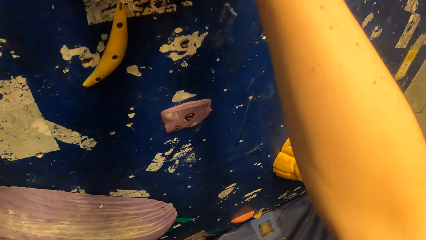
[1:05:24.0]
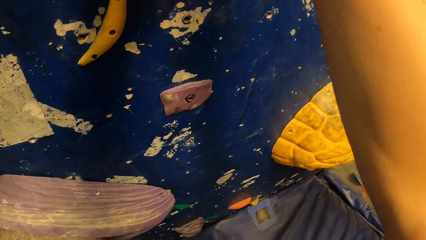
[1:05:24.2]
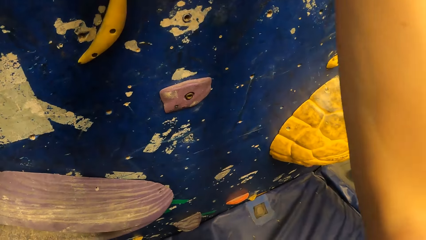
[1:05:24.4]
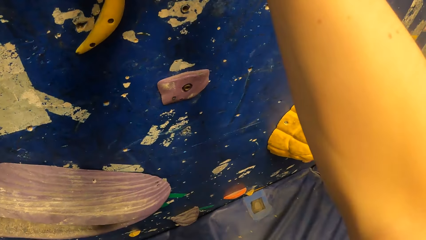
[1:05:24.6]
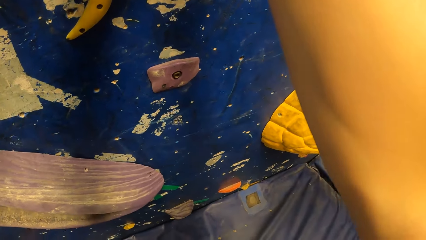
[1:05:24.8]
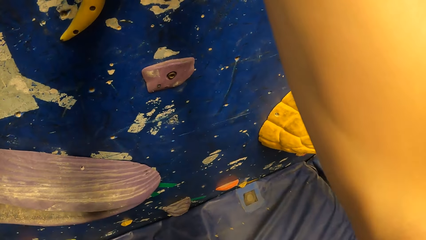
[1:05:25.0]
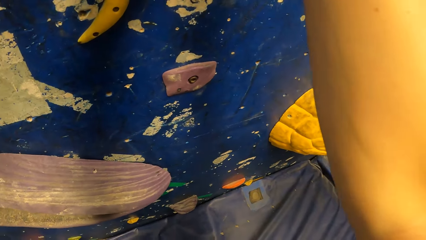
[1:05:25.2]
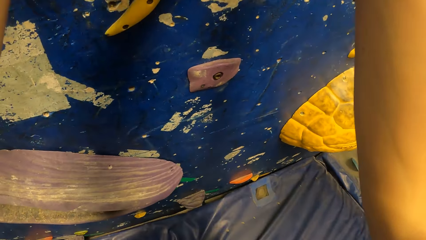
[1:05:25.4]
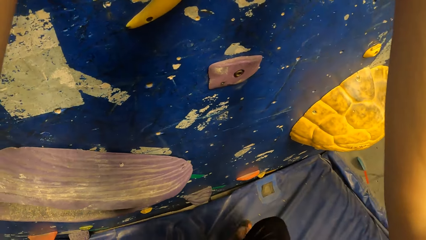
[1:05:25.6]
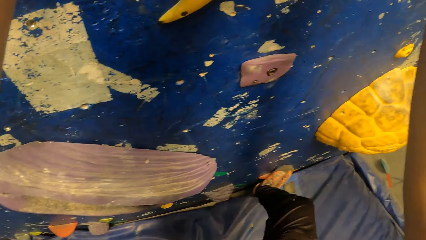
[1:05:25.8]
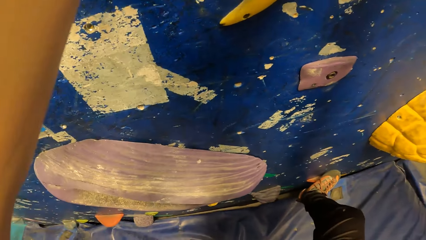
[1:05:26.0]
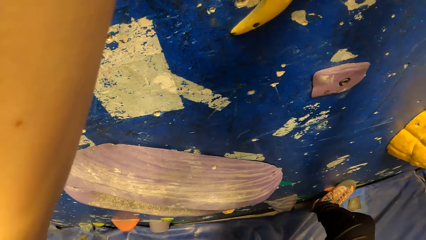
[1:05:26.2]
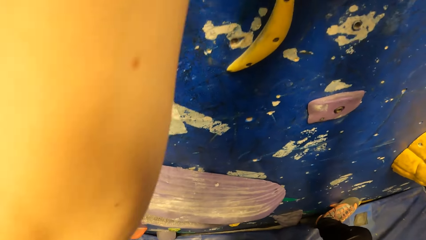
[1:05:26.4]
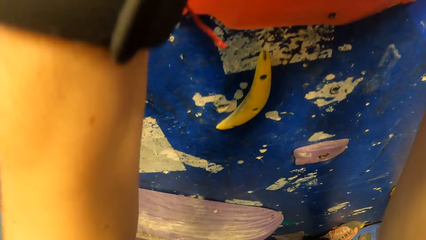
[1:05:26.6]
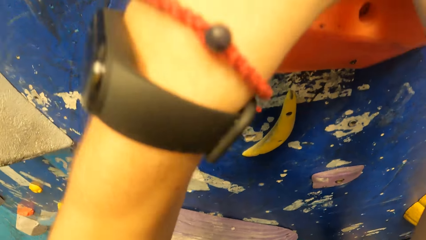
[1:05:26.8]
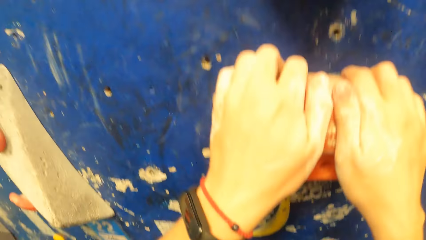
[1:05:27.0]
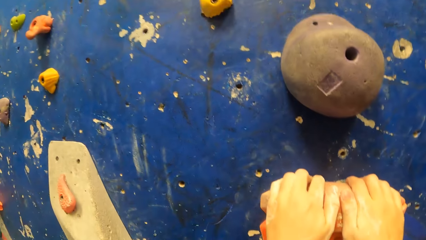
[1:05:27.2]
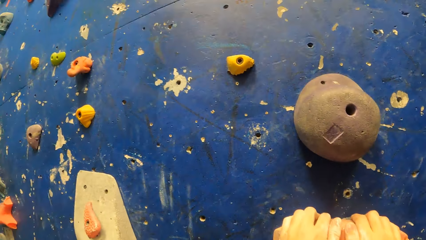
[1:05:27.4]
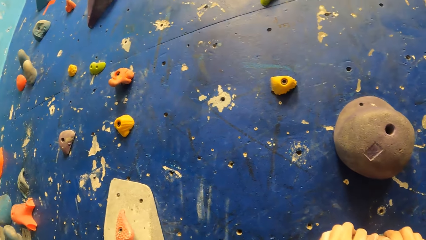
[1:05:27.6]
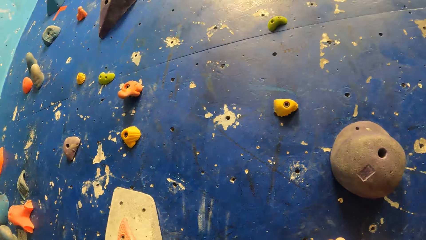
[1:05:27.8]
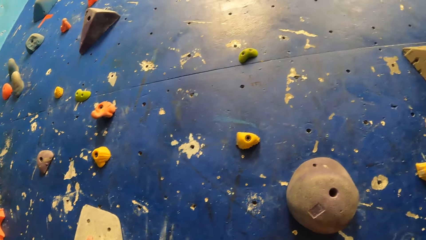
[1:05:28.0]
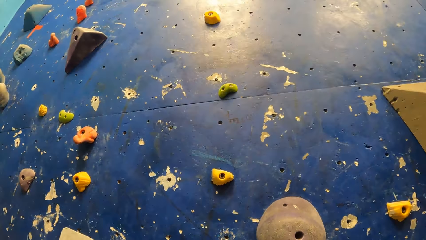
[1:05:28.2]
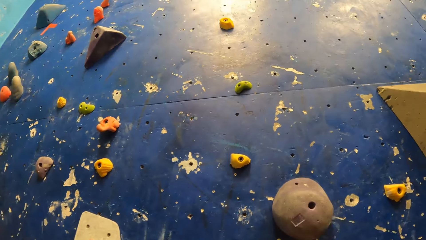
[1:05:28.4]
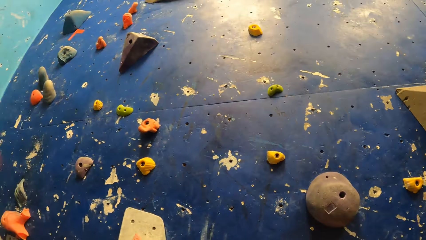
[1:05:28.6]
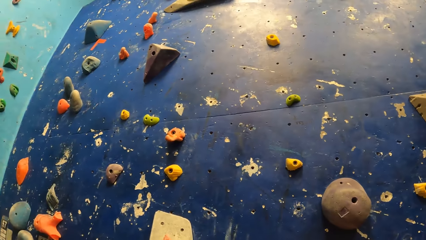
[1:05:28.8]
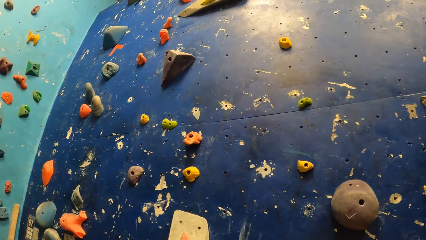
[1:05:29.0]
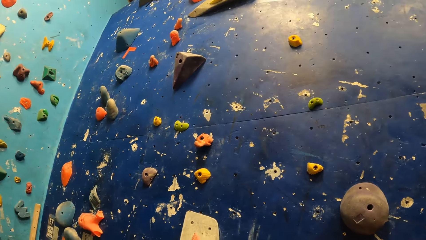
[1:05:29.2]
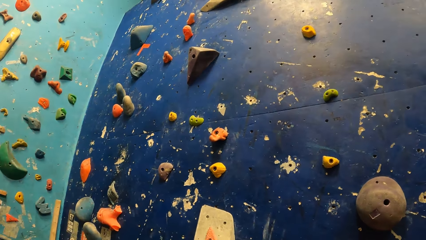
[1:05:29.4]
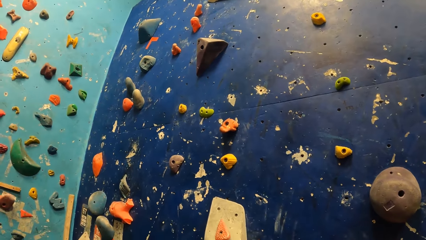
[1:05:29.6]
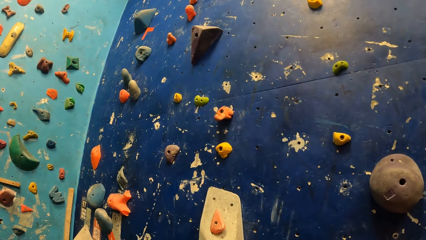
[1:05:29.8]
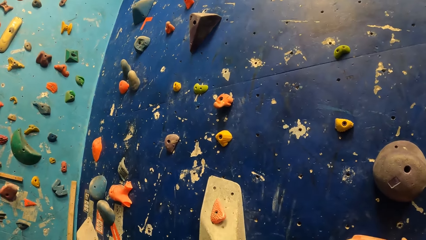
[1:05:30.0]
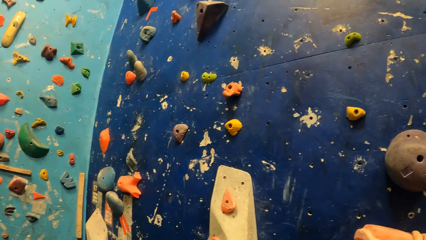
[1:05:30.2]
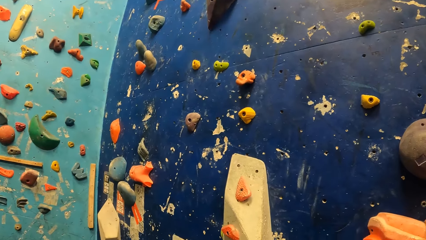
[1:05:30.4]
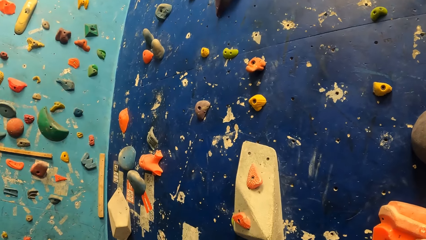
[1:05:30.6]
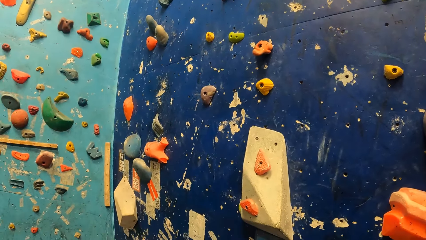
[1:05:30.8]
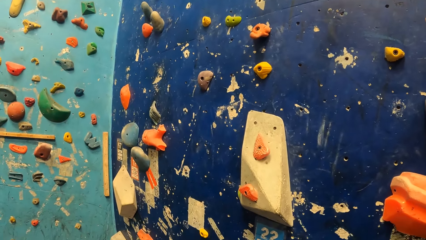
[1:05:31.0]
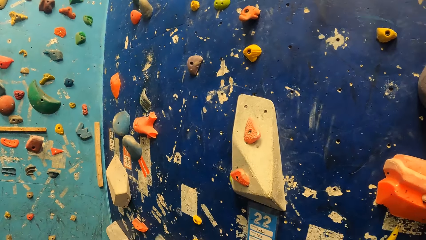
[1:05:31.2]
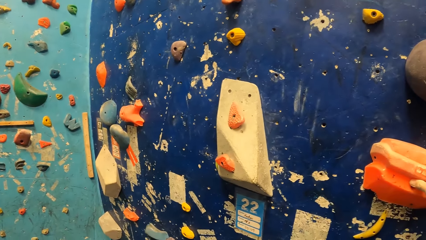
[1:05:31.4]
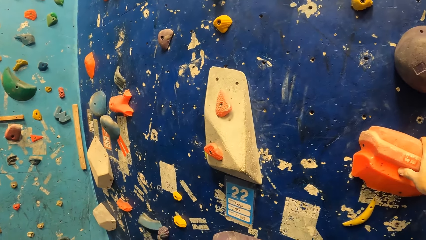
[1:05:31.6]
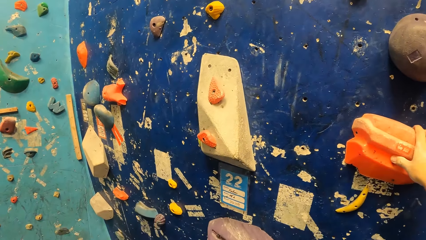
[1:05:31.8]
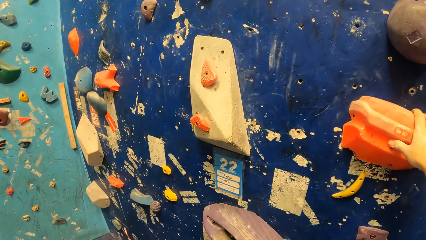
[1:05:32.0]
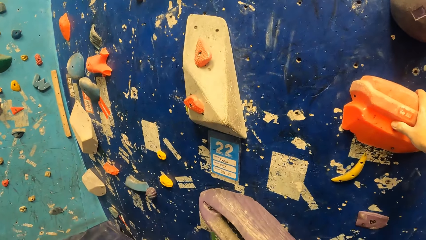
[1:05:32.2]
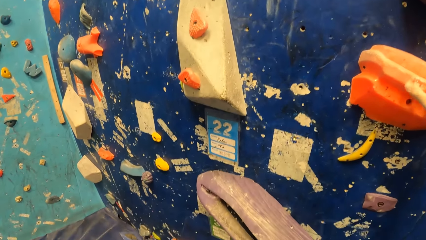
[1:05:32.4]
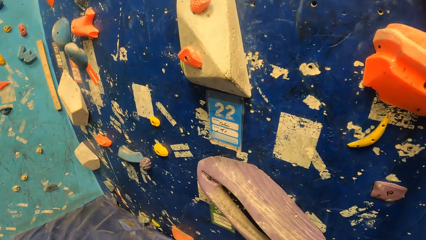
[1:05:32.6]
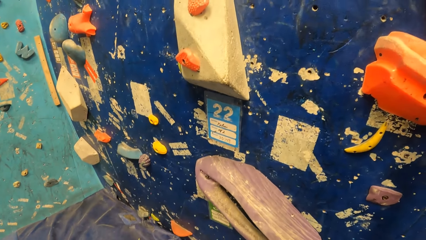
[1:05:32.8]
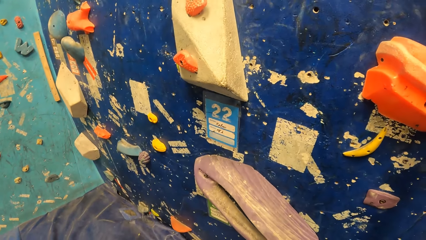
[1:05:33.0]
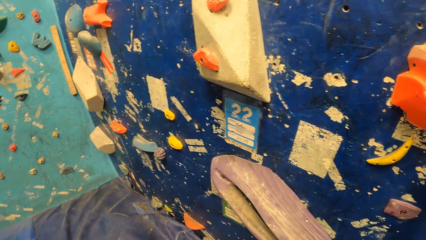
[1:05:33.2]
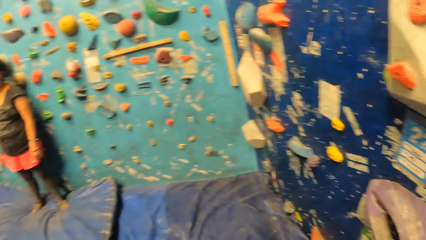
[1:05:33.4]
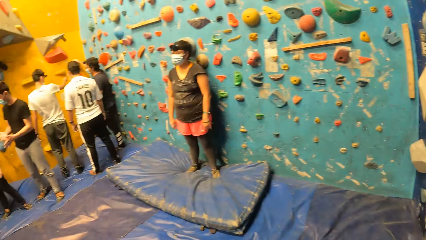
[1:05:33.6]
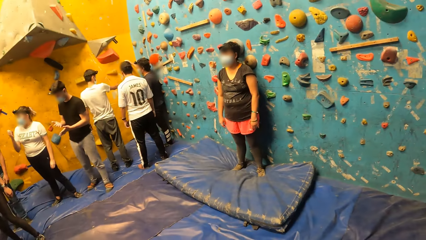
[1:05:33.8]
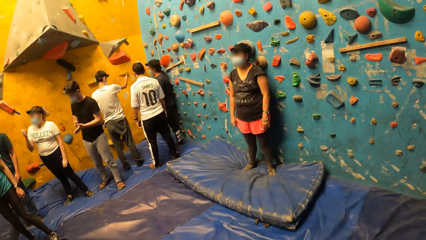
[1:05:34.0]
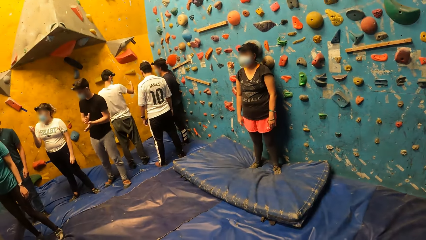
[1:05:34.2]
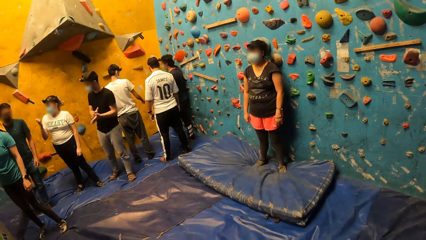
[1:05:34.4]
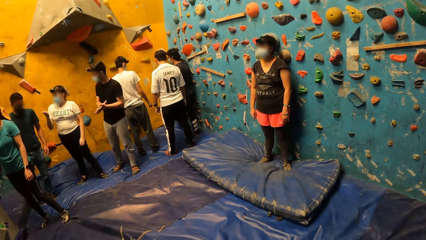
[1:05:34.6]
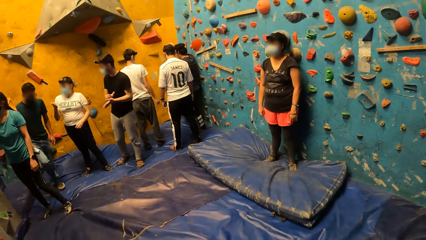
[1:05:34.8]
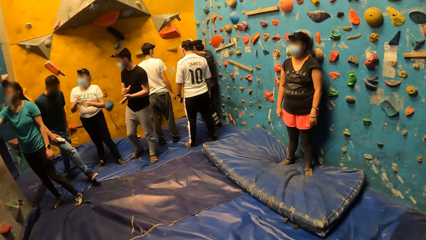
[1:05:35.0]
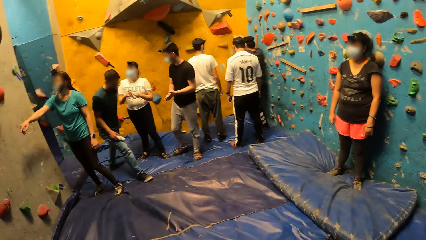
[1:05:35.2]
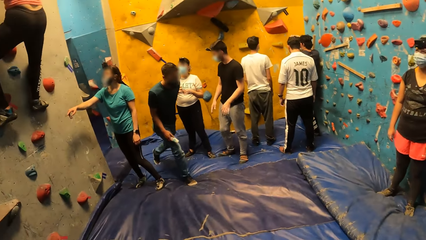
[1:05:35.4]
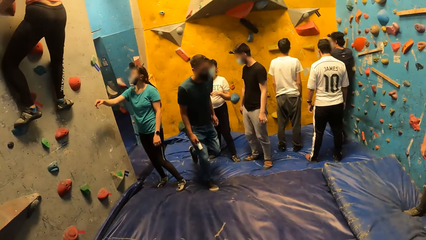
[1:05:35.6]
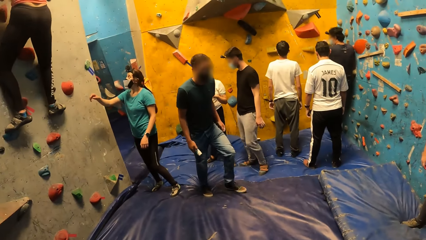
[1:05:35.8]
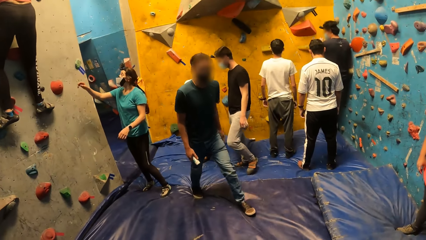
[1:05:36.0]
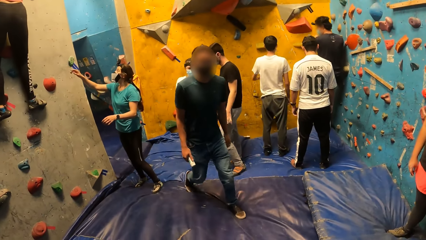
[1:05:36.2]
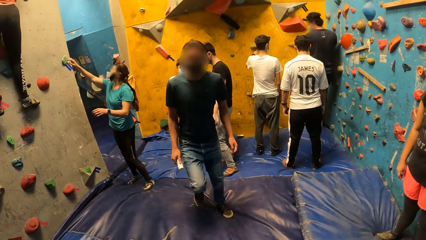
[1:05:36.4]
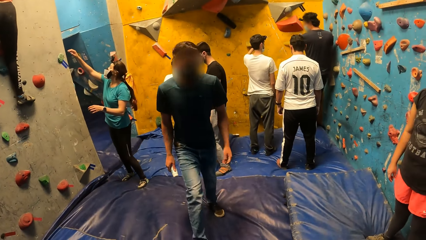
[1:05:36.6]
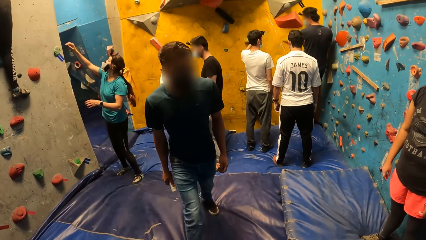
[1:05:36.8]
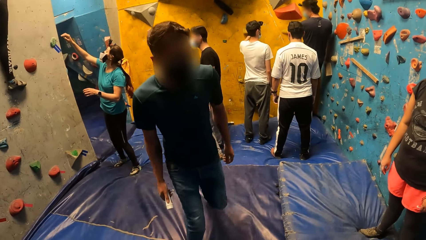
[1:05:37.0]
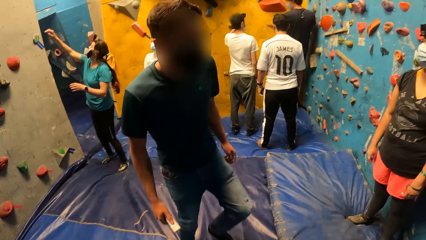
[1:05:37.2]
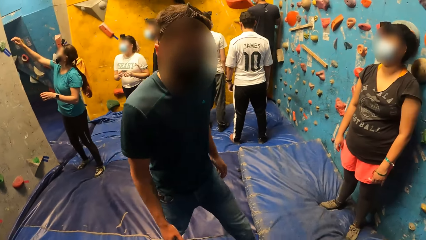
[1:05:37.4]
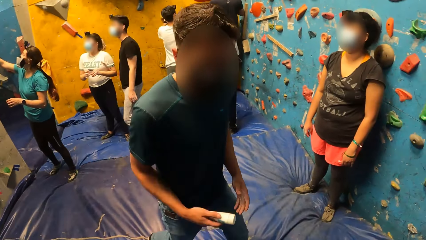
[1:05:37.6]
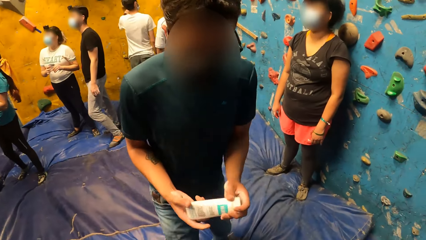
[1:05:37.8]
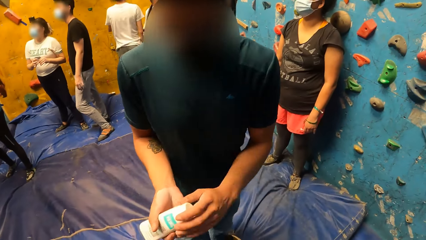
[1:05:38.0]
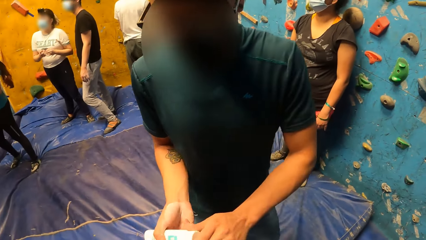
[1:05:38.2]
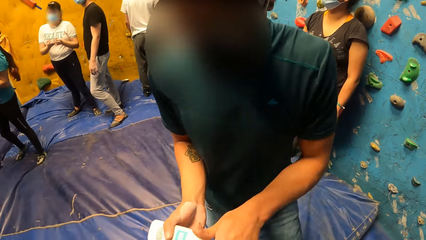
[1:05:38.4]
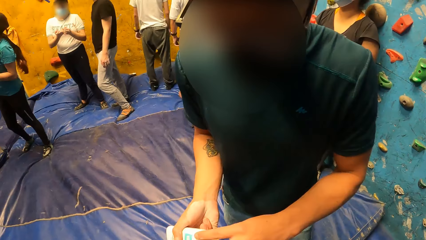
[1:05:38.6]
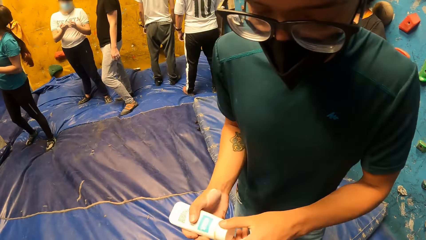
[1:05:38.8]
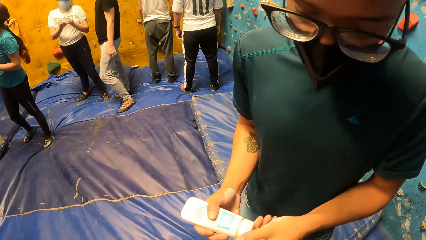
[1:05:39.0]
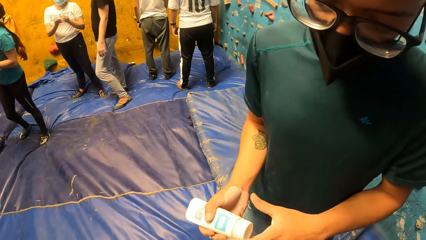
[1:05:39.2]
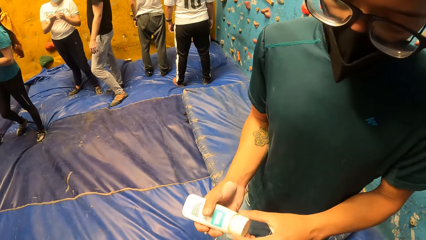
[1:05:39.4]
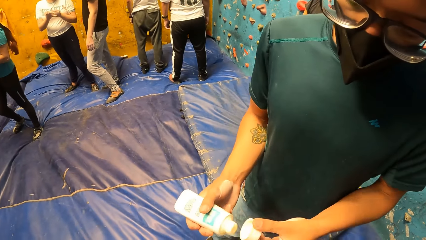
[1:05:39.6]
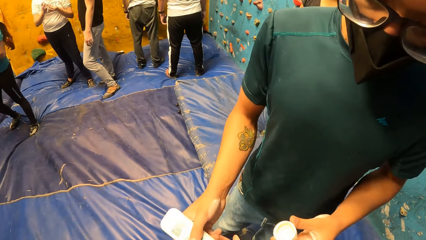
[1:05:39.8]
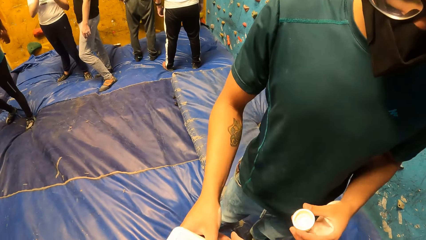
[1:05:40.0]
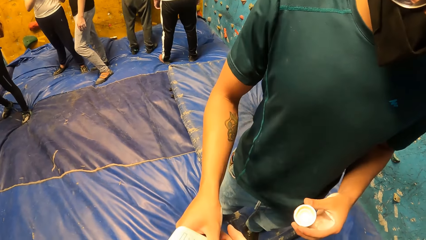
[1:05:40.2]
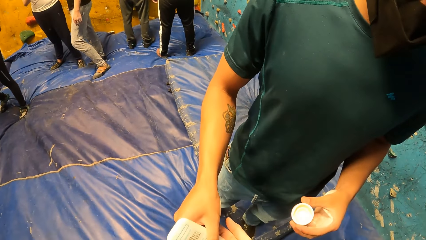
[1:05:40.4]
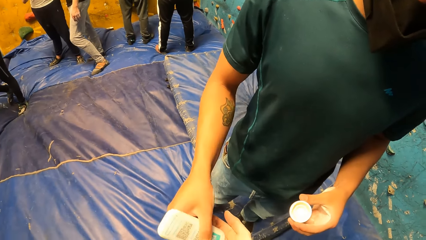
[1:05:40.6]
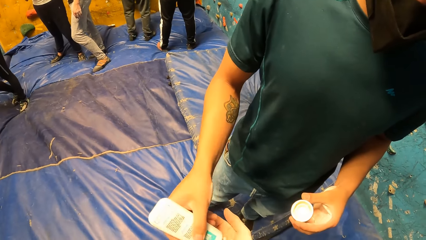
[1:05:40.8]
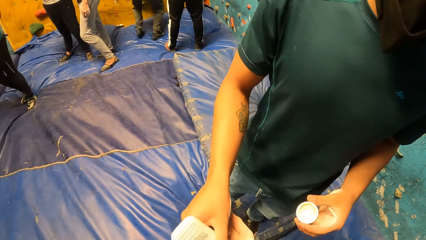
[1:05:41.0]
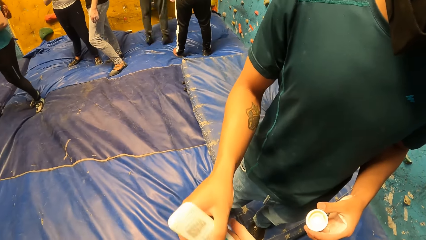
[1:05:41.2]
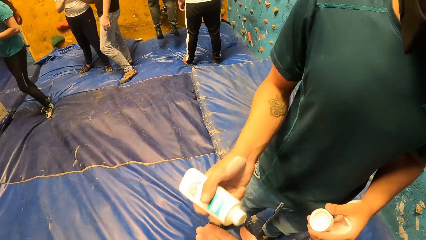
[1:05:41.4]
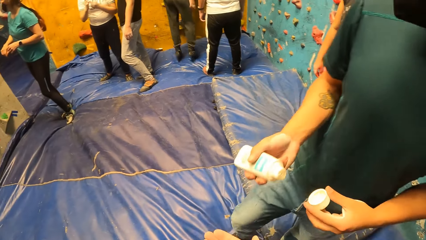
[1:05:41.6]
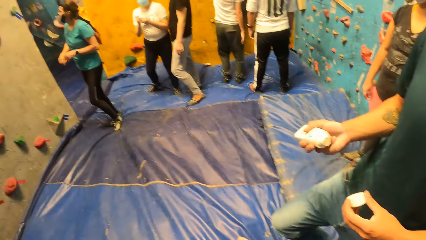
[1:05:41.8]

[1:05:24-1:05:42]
The camera wearer steps on the hook. He looks around the room. A man walks around the room. The man stands beside the camera wearer. The man opens a tube of climbing salve in his hands. The man puts something on the camera wearer's hand. The camera wearer takes the climbing salve from the man in his right hand.
